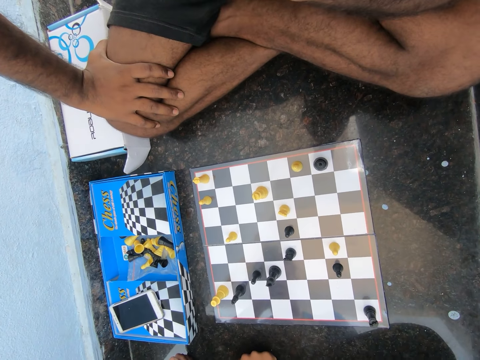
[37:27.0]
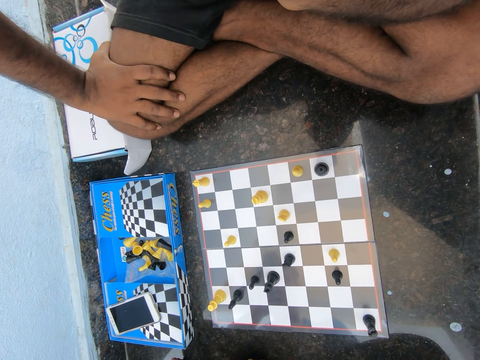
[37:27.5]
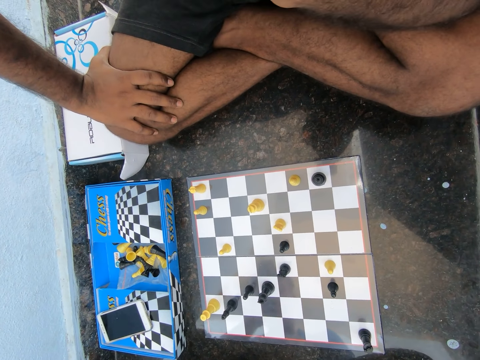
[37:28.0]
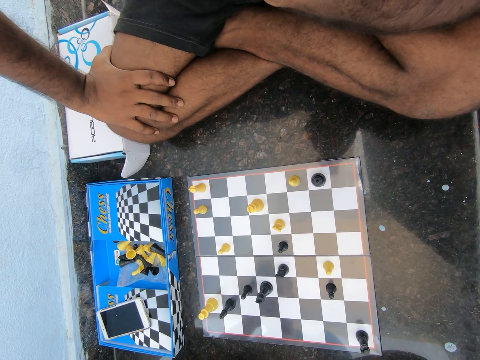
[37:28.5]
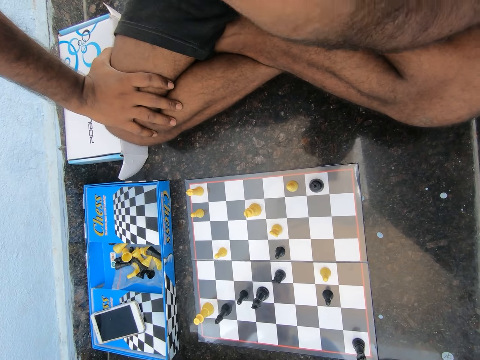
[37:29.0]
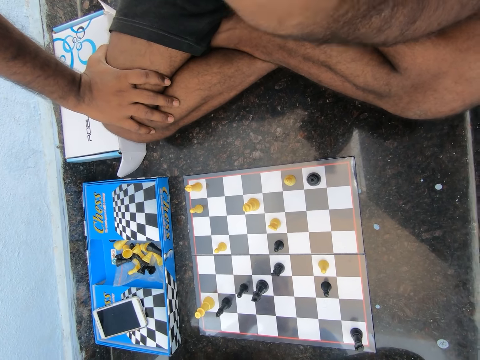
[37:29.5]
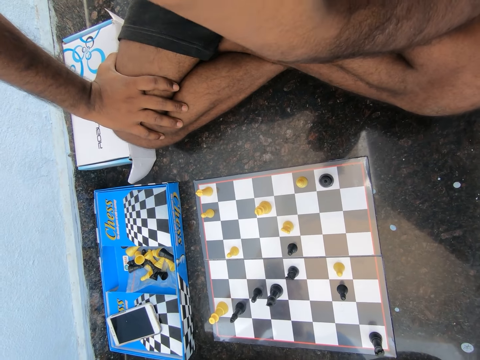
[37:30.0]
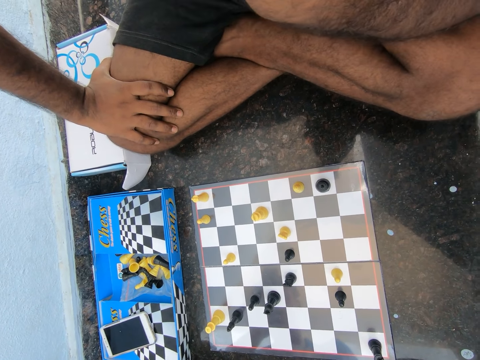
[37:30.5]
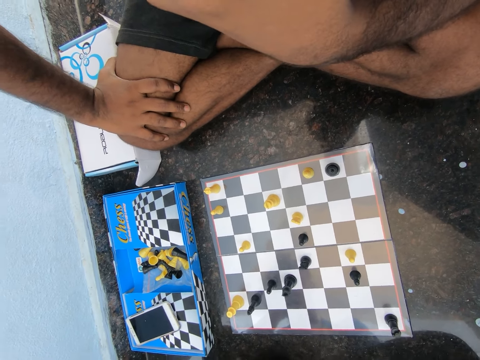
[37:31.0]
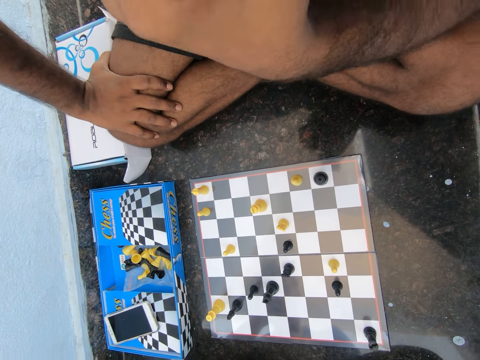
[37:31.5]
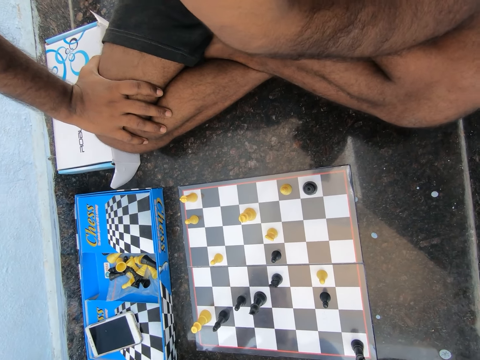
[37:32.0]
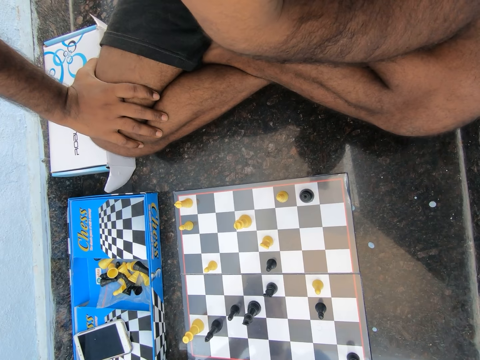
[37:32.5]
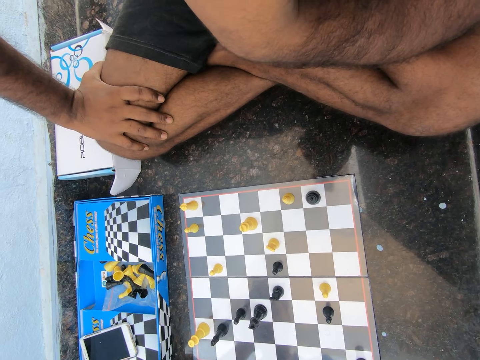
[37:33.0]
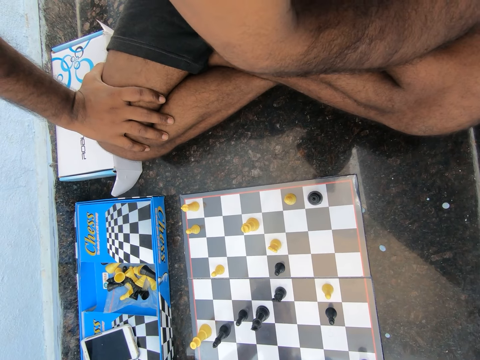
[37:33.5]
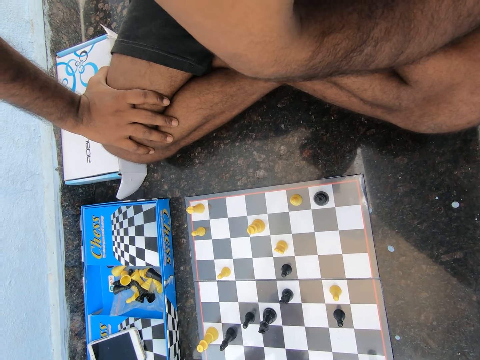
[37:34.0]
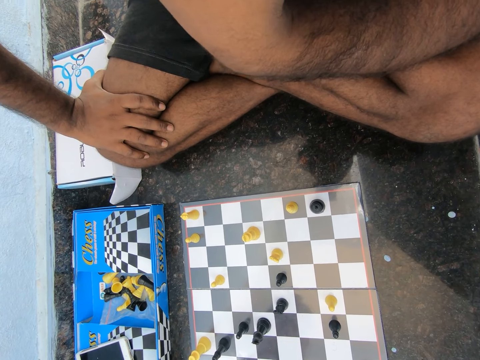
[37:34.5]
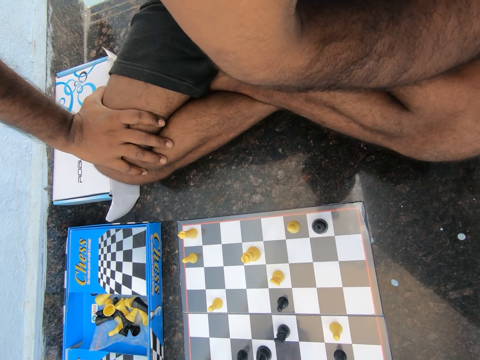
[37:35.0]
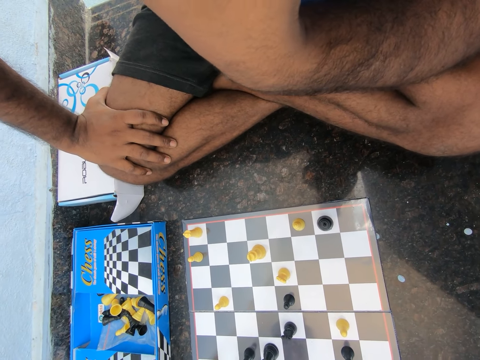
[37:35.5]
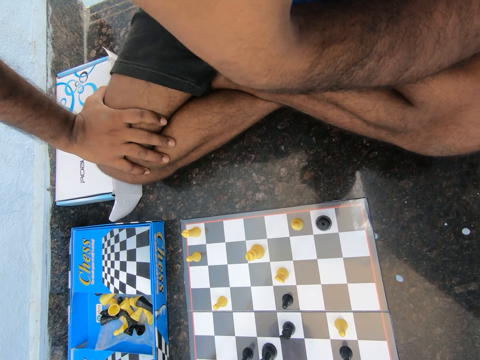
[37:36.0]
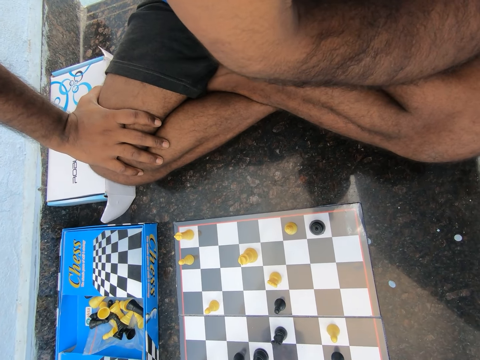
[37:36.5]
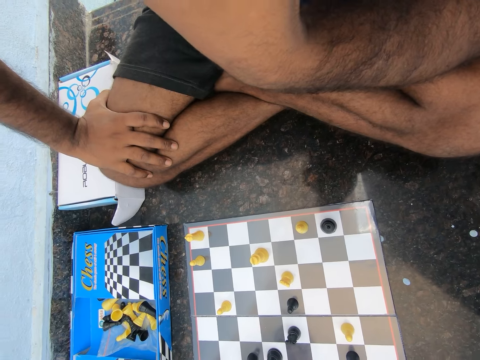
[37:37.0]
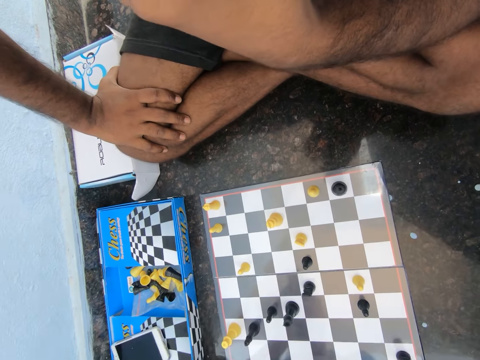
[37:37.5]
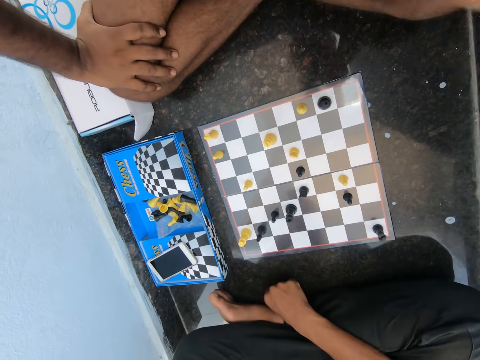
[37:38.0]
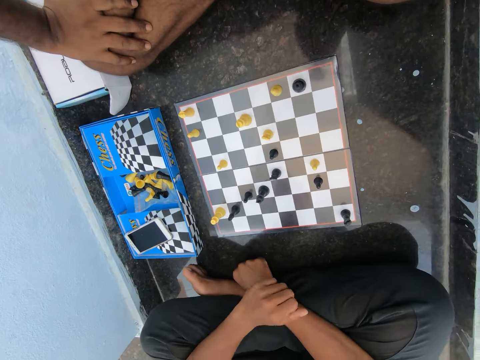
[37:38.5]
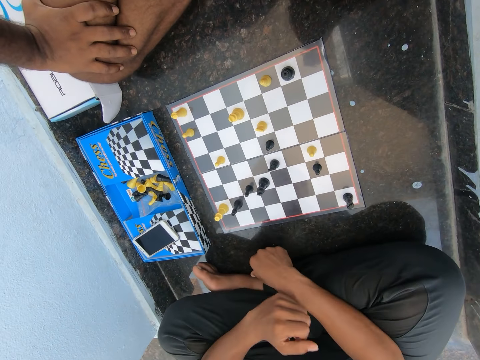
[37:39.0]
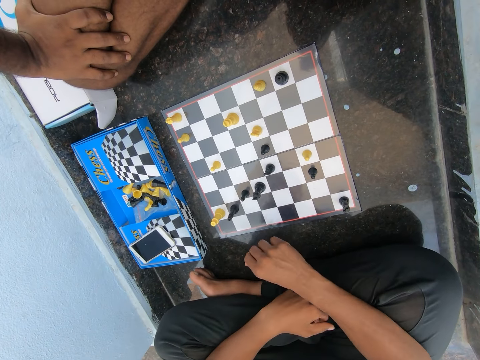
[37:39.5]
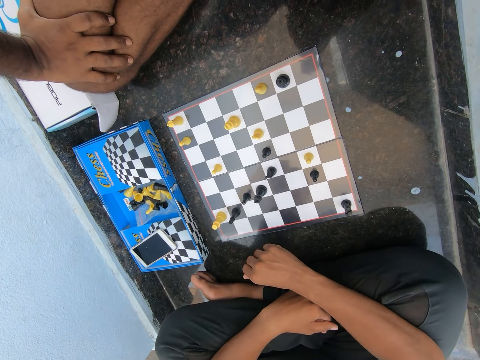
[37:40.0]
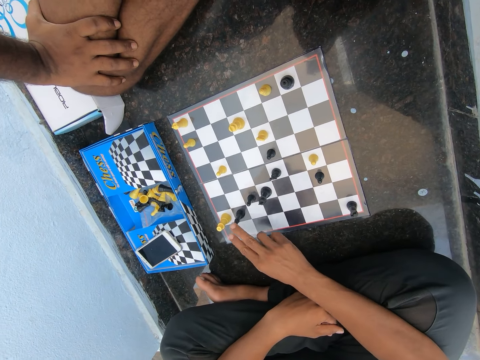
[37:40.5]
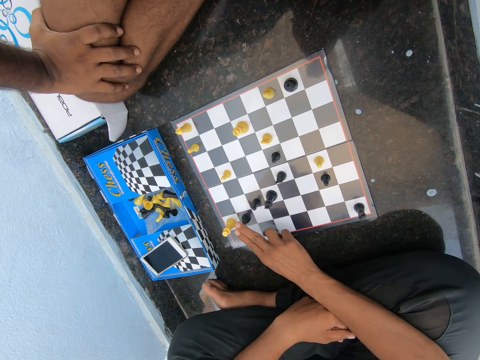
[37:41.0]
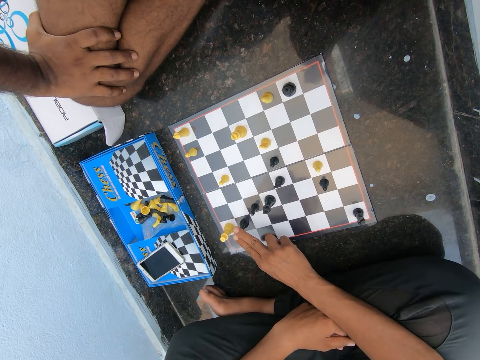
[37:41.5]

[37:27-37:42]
The camera wearer touches part of his body. A man plays the chess game.

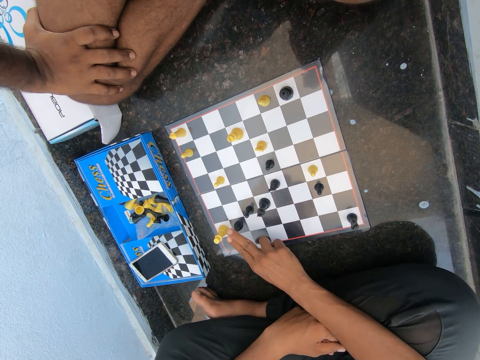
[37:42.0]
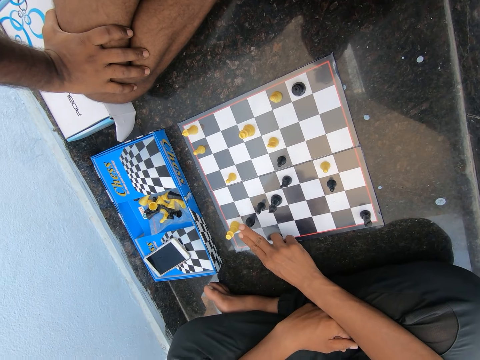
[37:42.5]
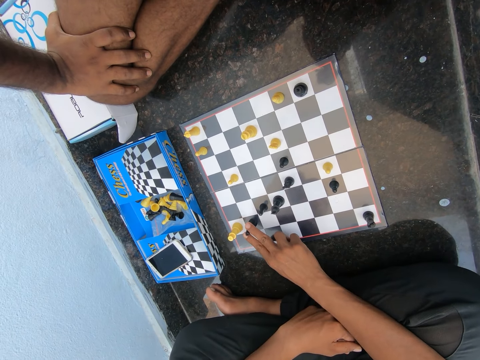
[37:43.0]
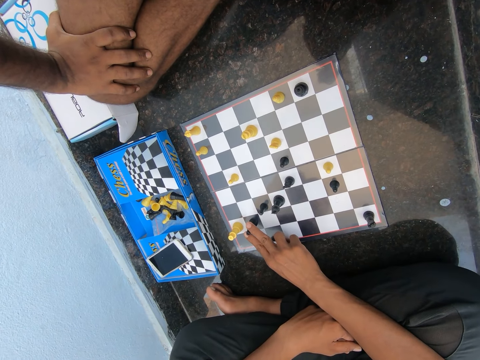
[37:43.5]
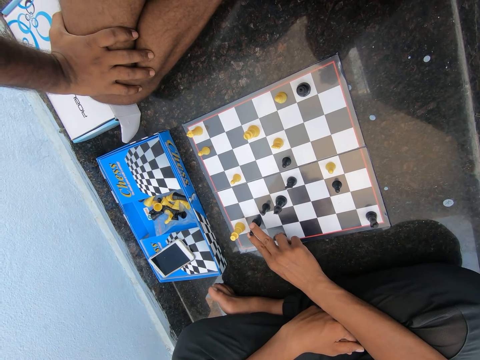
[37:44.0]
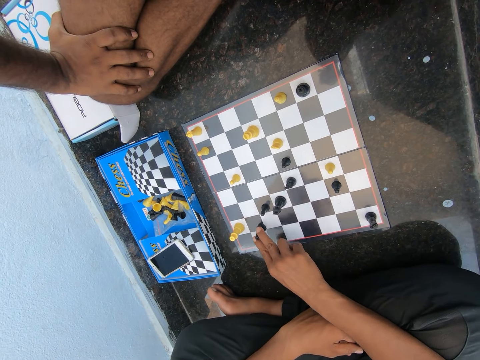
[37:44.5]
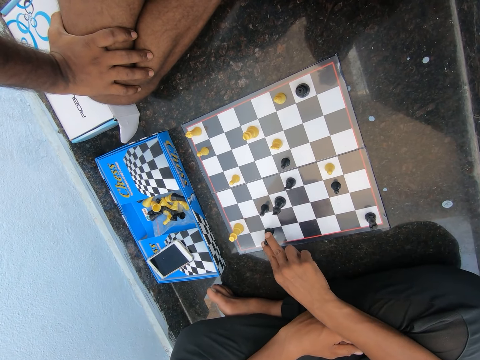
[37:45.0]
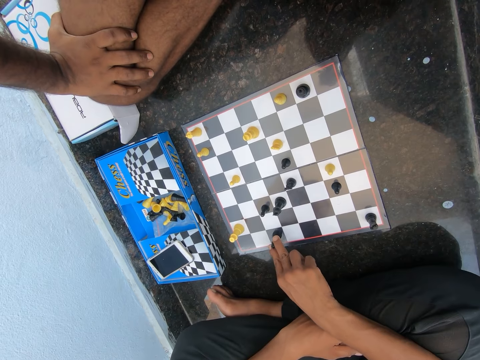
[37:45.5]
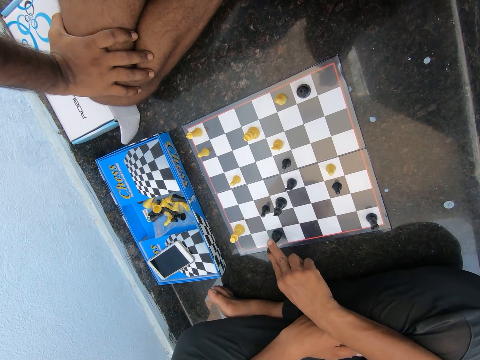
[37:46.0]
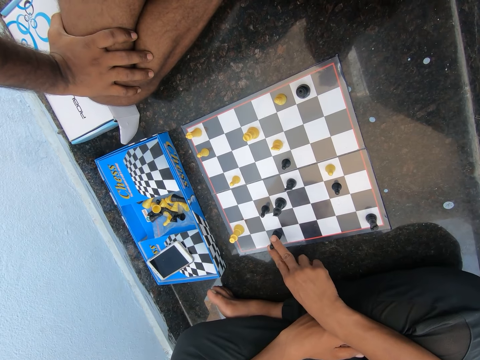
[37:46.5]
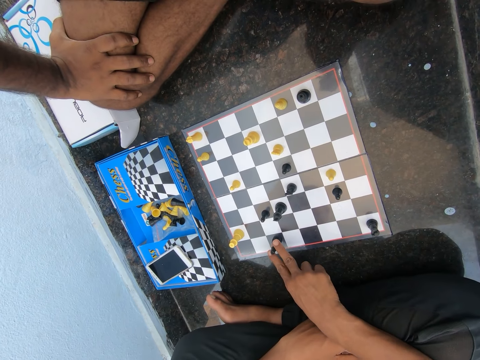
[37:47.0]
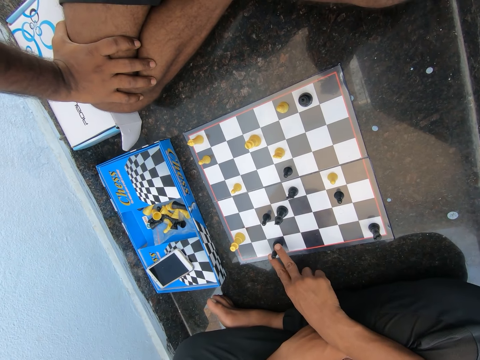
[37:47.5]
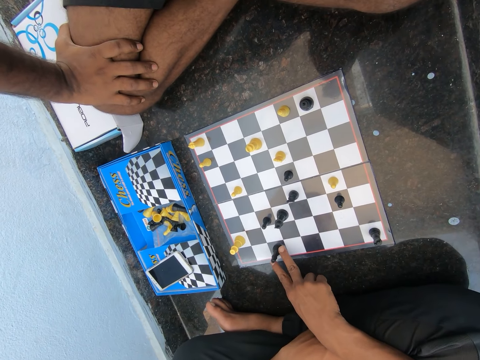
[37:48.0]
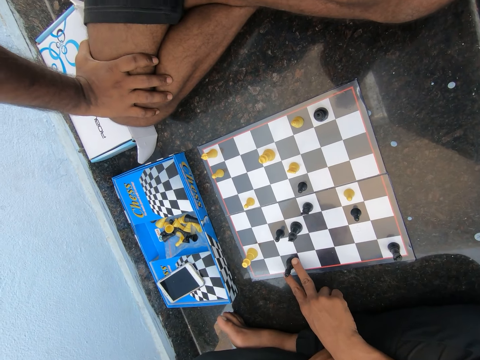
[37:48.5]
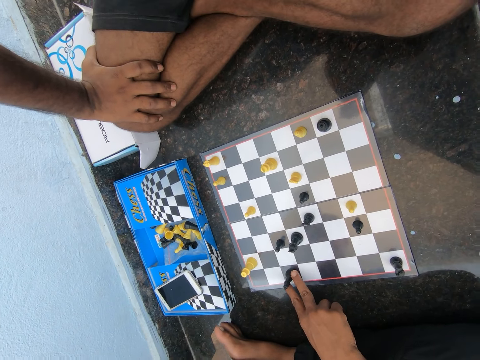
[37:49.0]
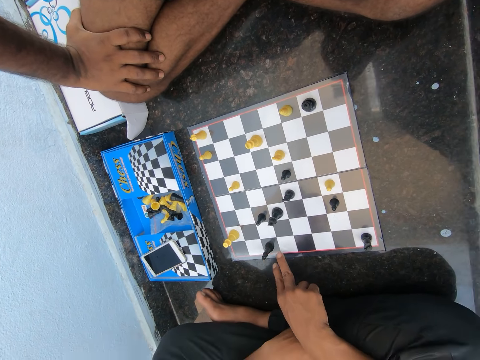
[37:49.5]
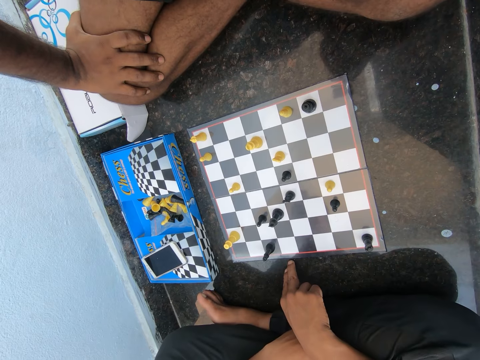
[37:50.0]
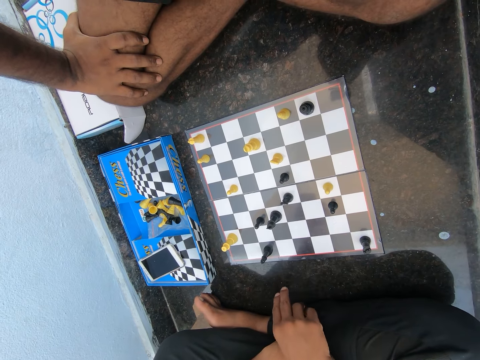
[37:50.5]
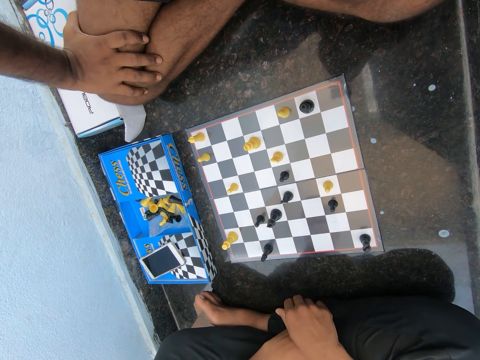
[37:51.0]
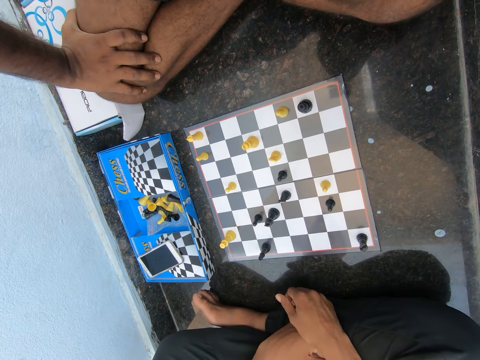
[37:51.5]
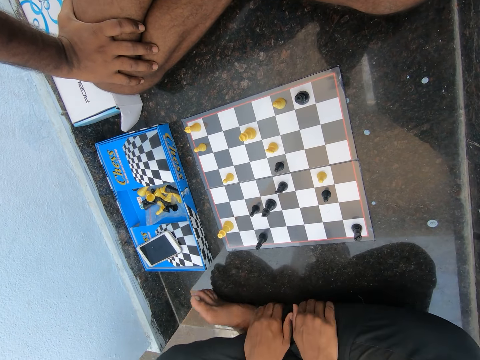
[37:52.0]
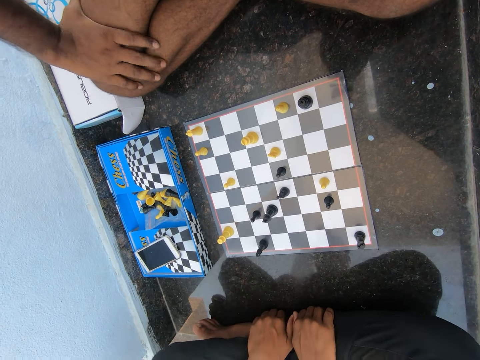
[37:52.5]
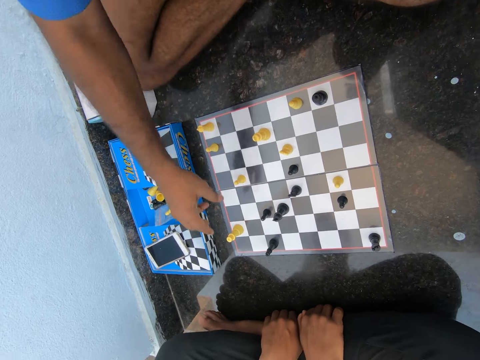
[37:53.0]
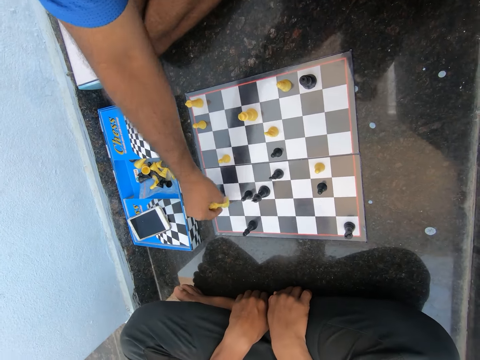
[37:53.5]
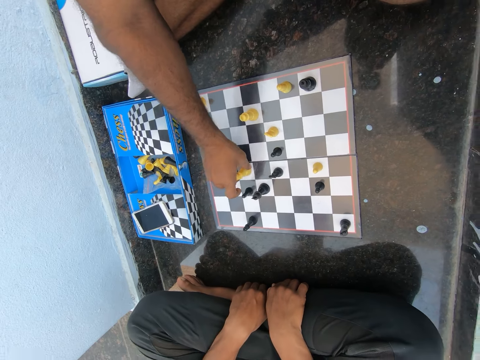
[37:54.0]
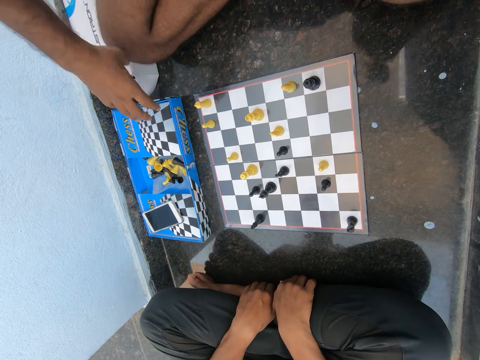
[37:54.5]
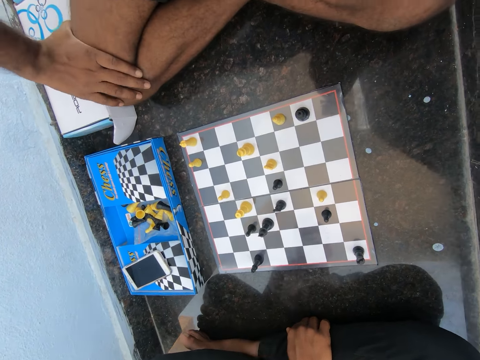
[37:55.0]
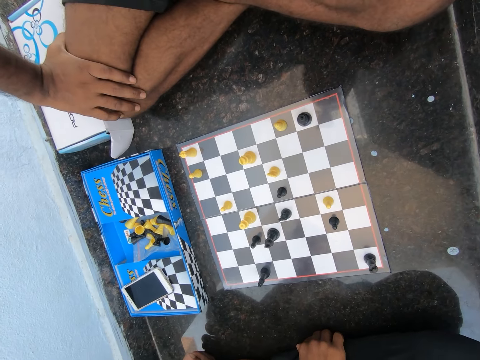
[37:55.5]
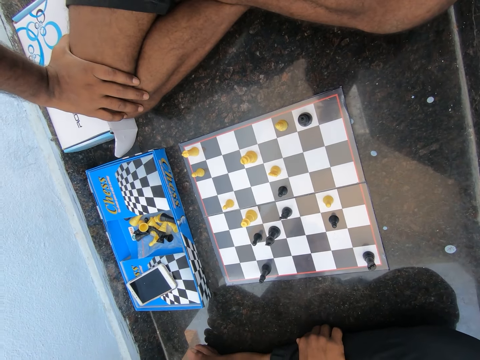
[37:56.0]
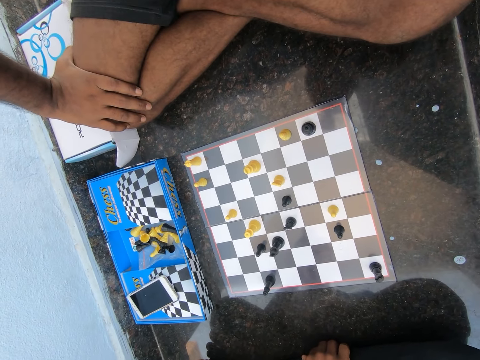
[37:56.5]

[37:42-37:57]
The camera wearer touches a black chess piece. They move the black chess piece on the chess board. They converse. A man converses. The camera wearer plays the chess game. The man takes a white chess piece from the chess board and places the white chess piece on the chess board. The man converses.
